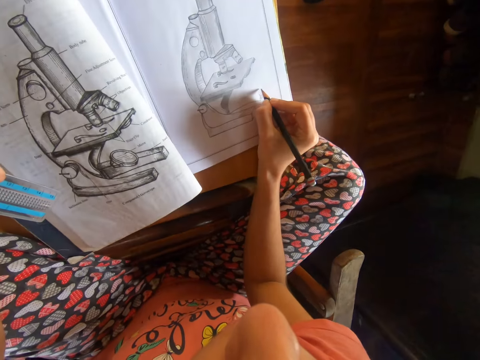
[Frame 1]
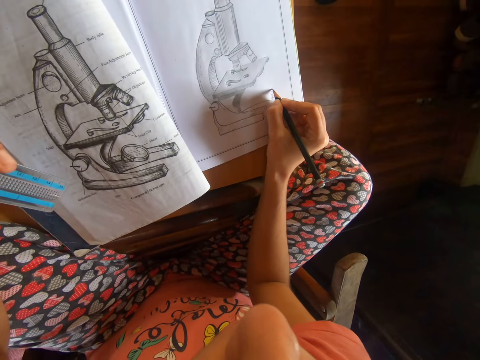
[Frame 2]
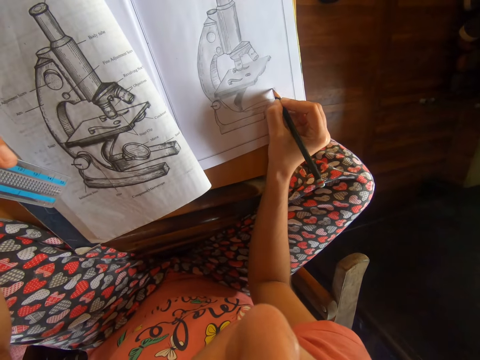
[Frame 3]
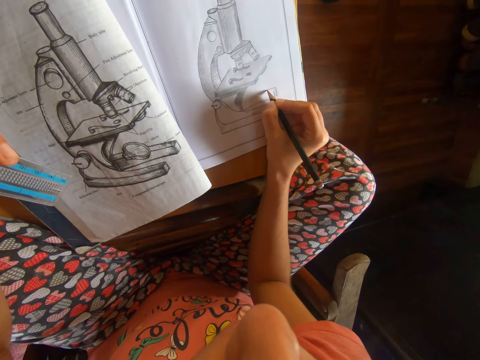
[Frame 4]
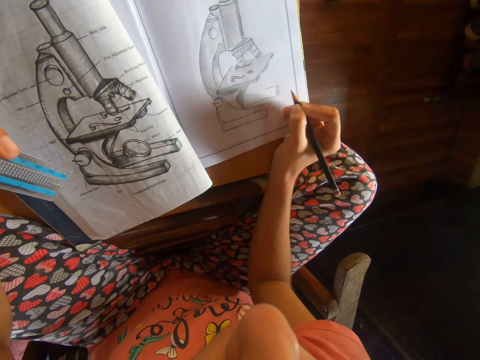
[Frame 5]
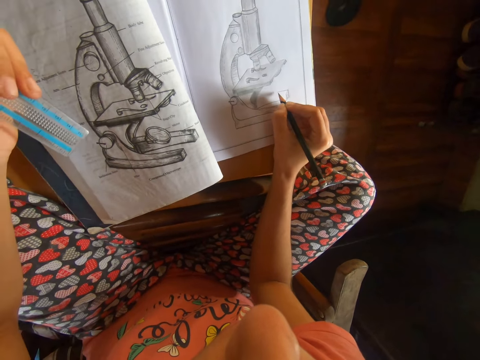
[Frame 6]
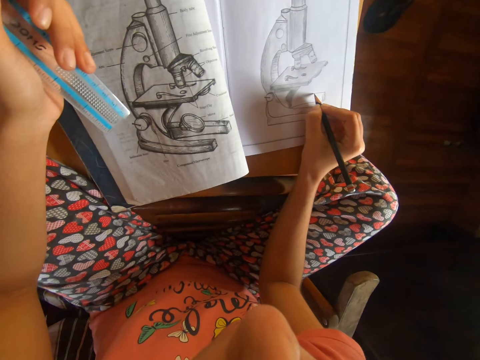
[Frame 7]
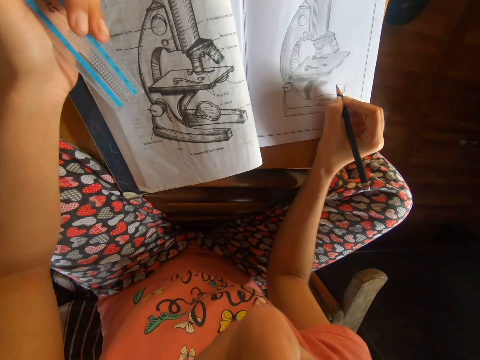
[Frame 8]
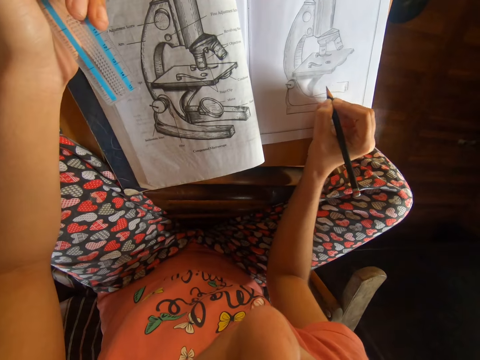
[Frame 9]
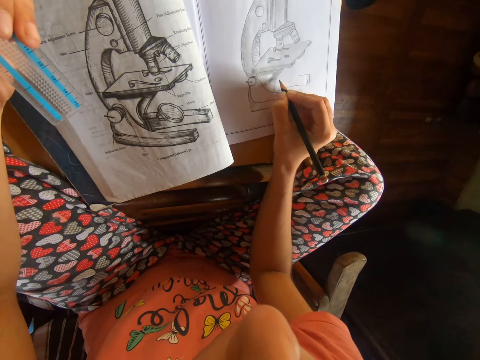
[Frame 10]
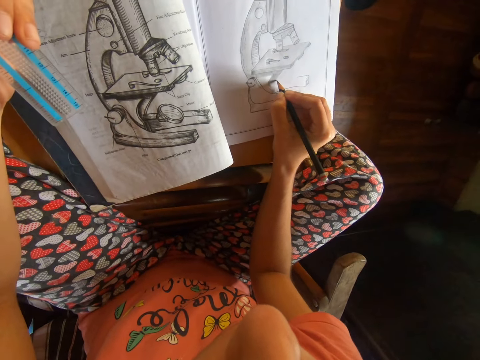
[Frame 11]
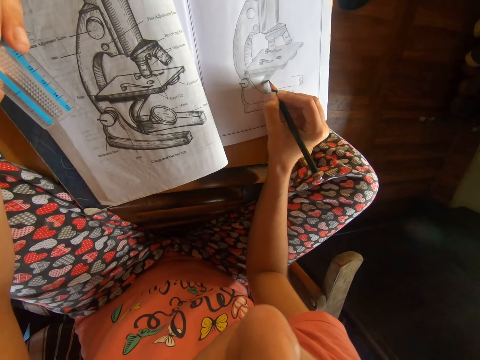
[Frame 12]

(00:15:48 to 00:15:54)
The camera wearer draws the microscope on the workbook with the pencil in her right hand.

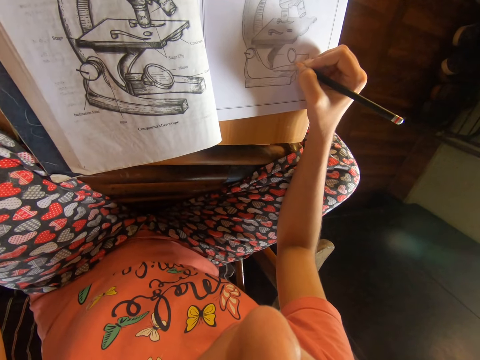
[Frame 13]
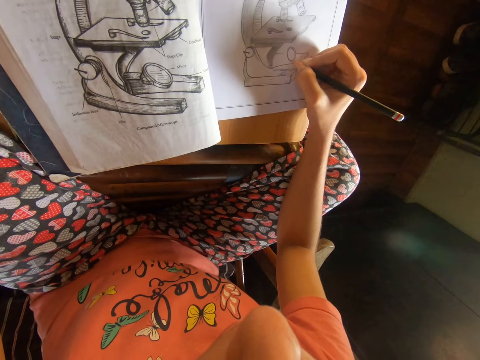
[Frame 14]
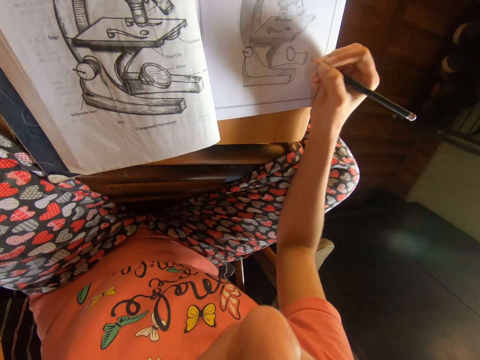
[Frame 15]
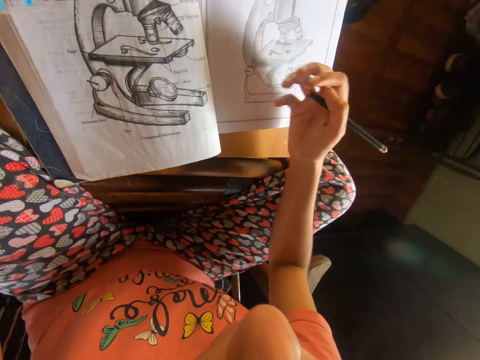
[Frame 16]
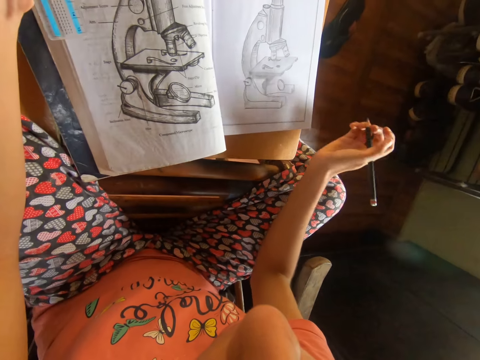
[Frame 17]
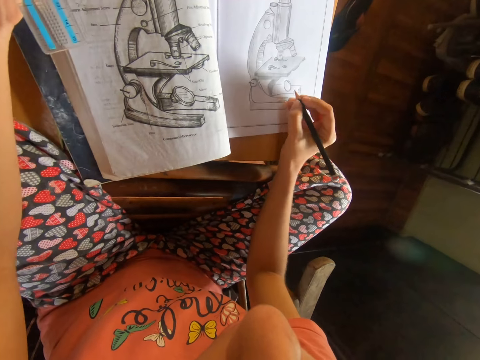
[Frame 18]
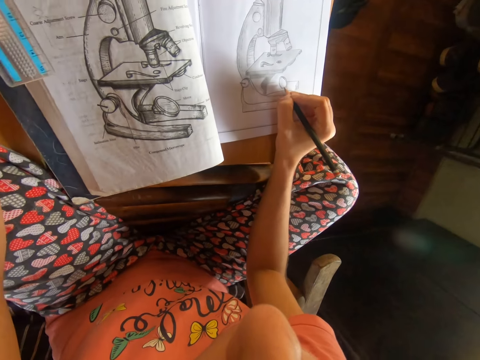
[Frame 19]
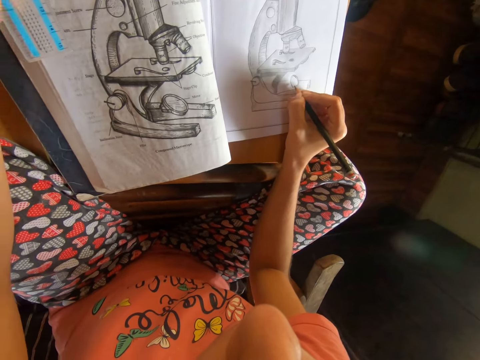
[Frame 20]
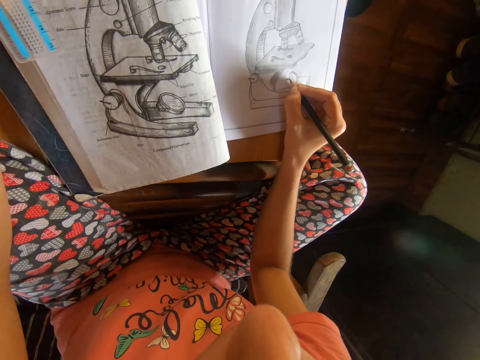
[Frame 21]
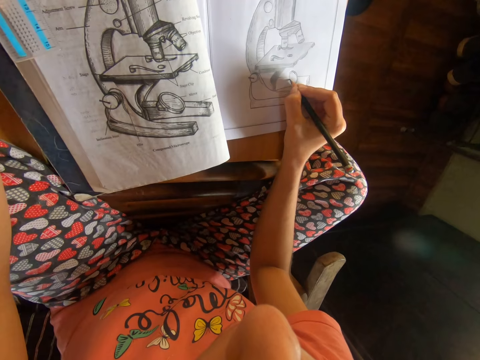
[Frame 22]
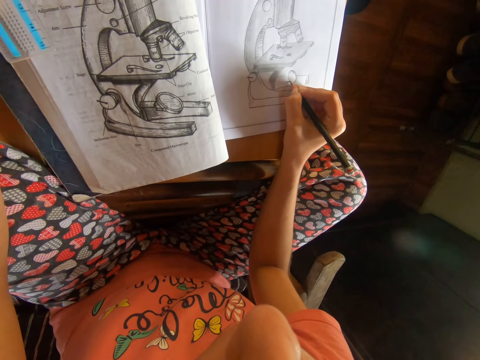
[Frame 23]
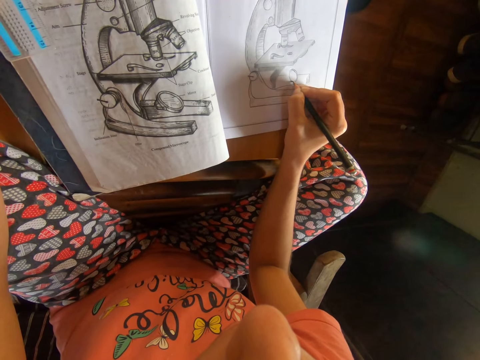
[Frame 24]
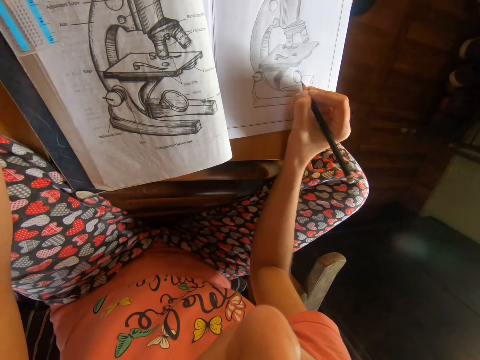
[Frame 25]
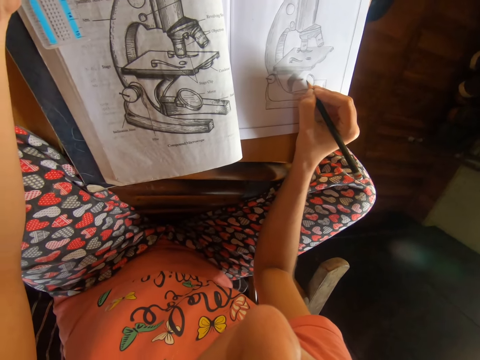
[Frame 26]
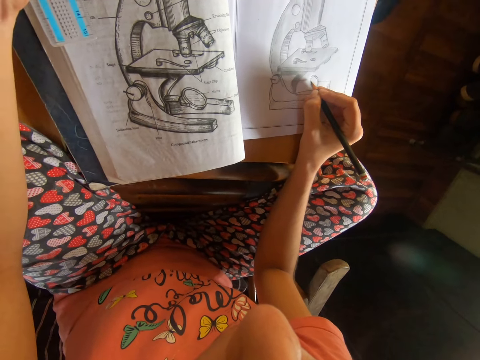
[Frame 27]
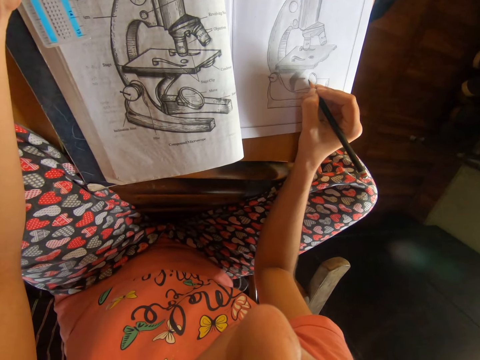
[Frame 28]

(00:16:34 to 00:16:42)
The camera wearer wipes the workbook with her right hand. She draws the microscope on the workbook with the pencil in her right hand.

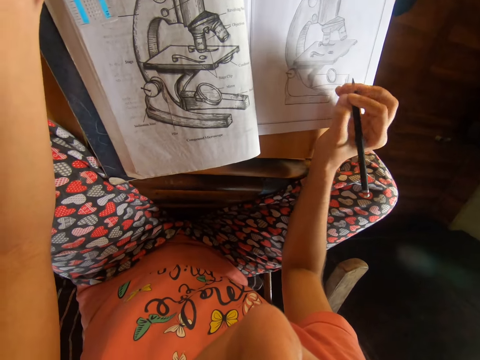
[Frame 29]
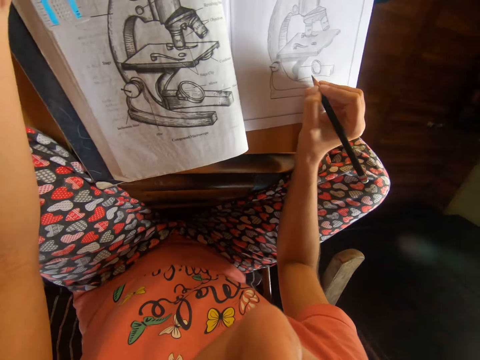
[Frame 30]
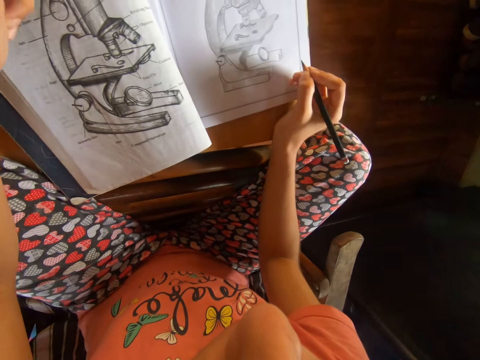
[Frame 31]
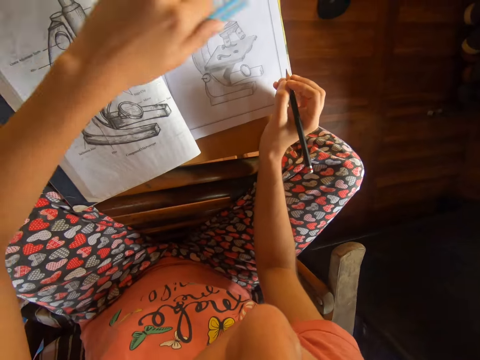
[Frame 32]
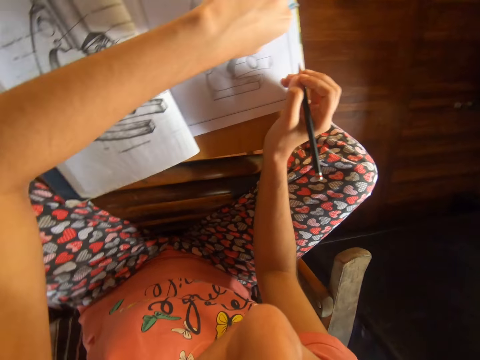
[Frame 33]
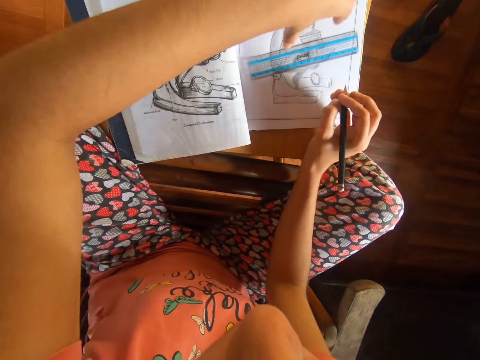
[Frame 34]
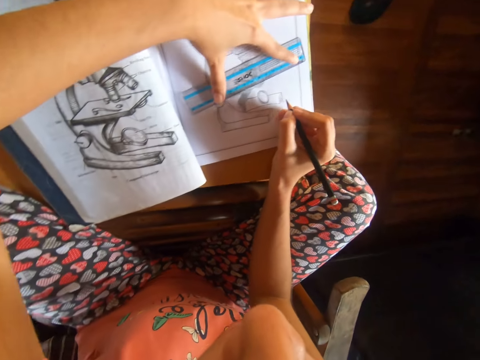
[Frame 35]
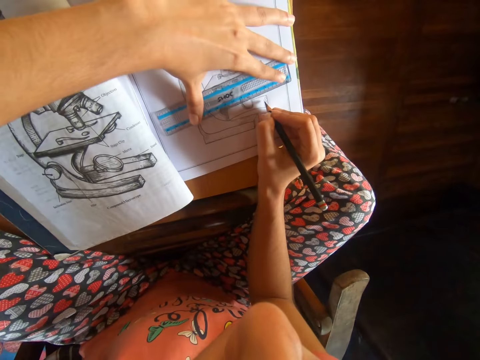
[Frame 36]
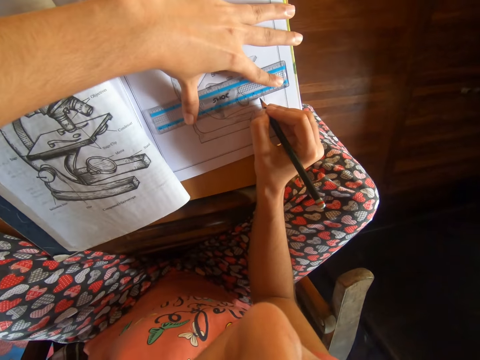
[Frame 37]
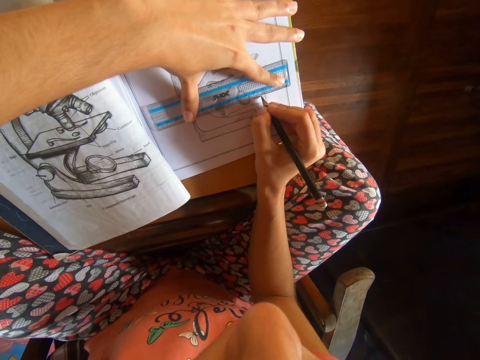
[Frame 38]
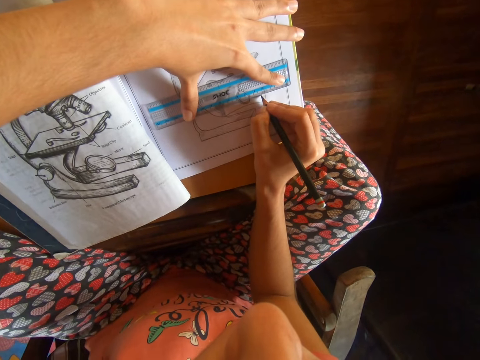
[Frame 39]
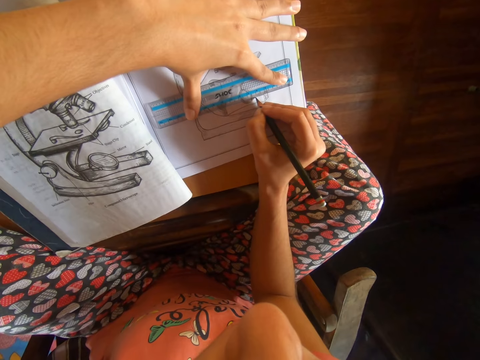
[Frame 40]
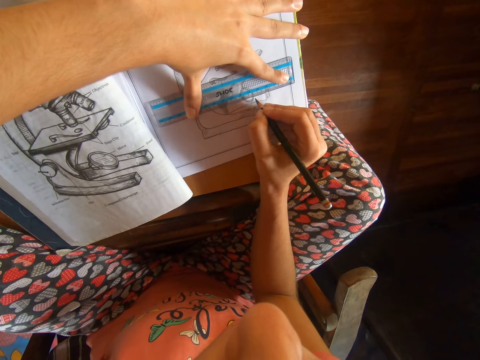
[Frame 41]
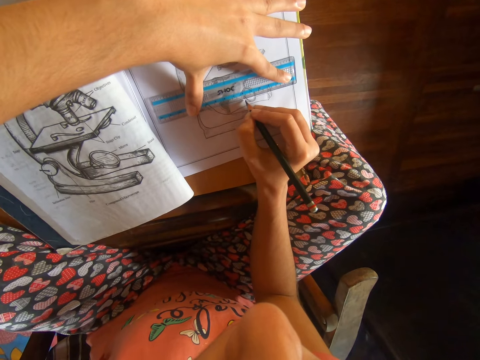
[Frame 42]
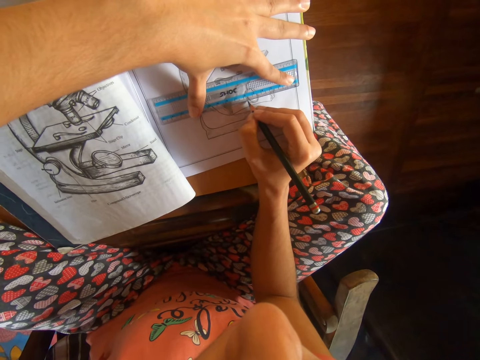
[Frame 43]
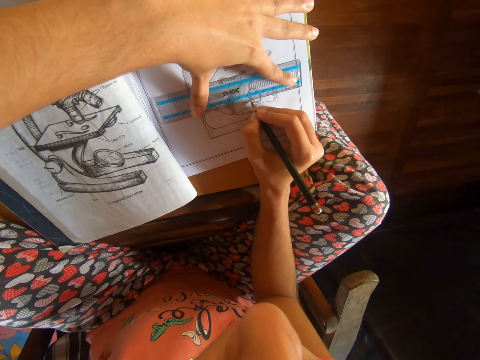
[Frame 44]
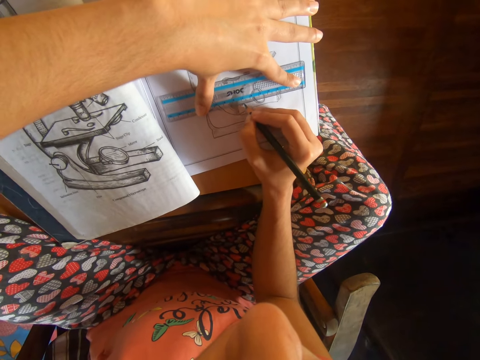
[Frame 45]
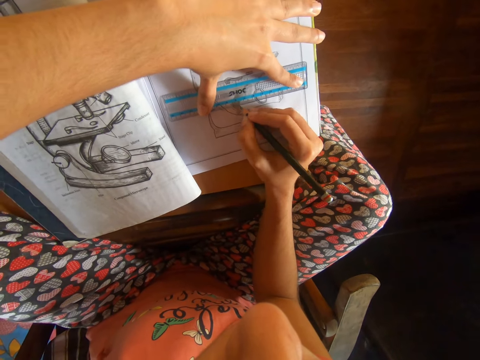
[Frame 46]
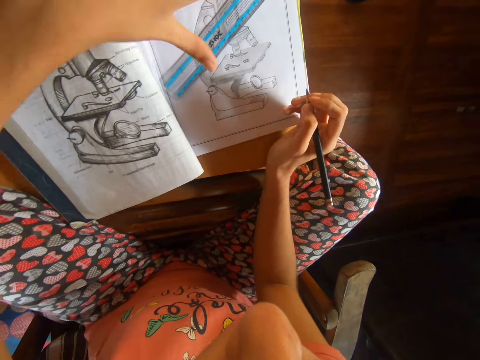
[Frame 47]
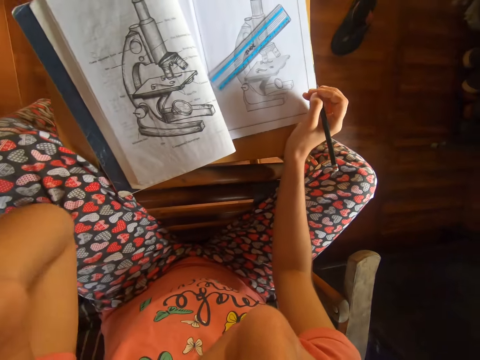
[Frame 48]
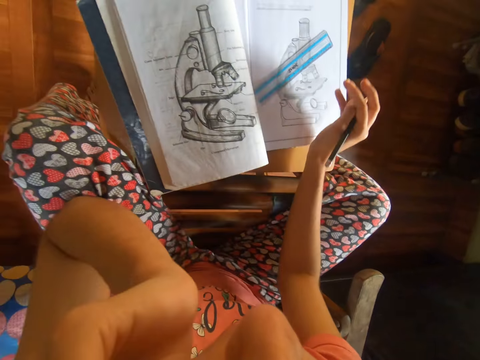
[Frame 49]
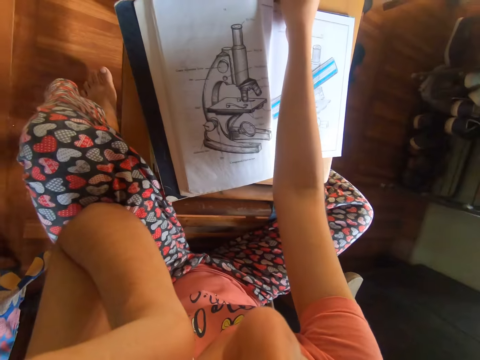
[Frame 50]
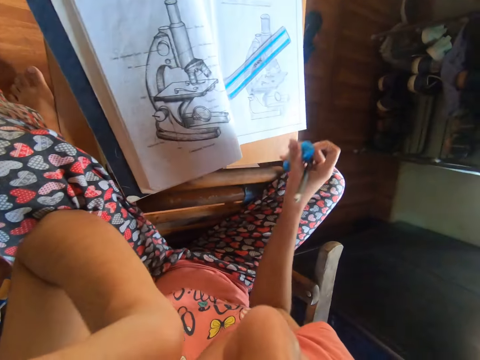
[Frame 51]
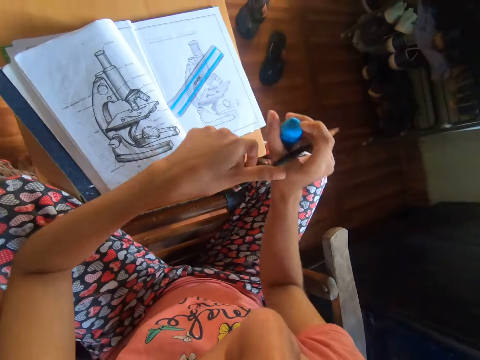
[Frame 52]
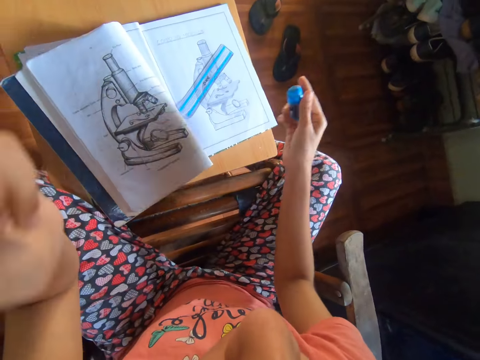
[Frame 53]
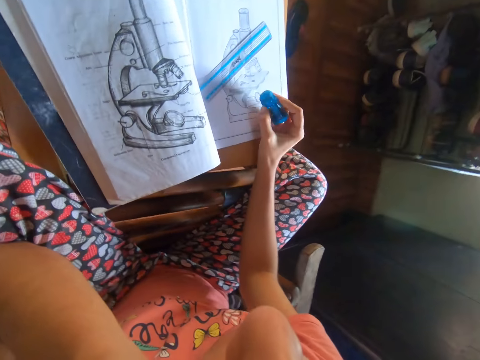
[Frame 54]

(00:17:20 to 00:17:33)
The camera wearer drops the ruler on the workbook on the table with her left hand. She shifts the ruler on the workbook with her left hand. She draws the microscope on the workbook with the ruler in her left hand and the pencil in her right hand. She shifts the ruler on the workbook with her left hand, and raises her left hand to her chin. She sits on the chair on the floor. She picks up the rubber eraser from the table with her right hand. She picks the pencil in her right hand with her left hand, and raises her left hand to her chin.
